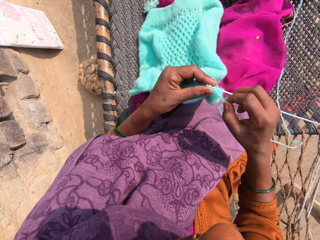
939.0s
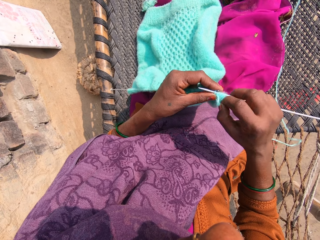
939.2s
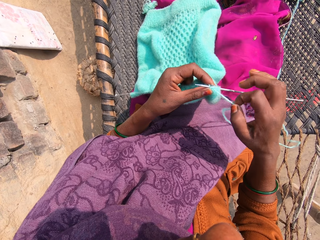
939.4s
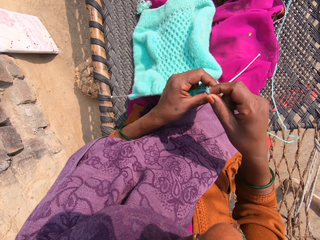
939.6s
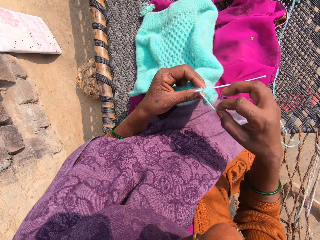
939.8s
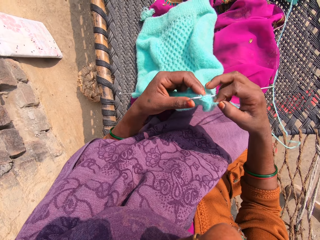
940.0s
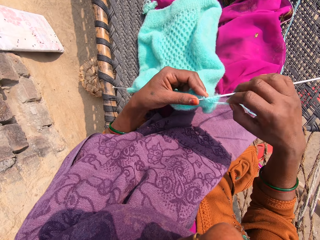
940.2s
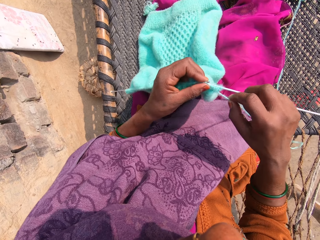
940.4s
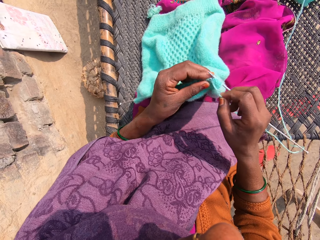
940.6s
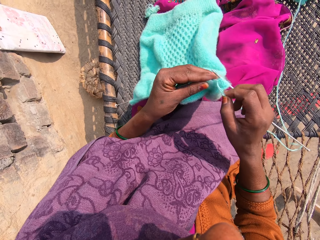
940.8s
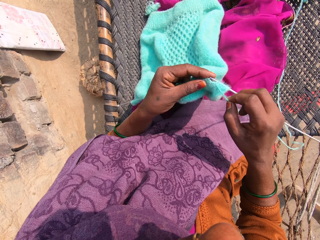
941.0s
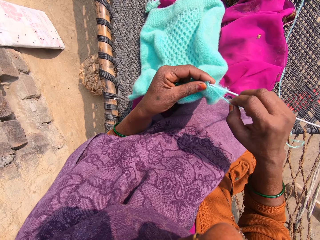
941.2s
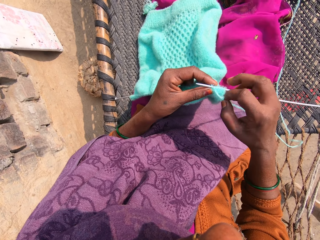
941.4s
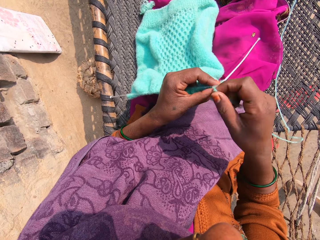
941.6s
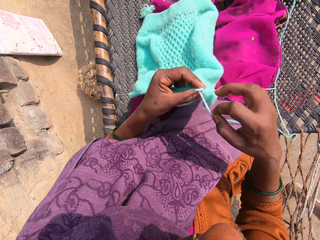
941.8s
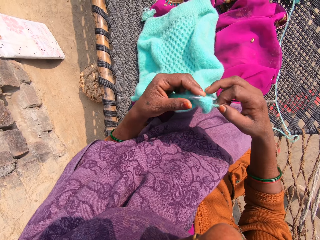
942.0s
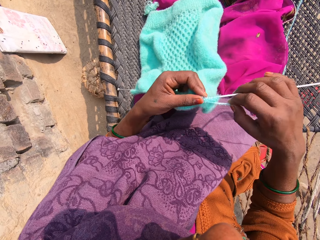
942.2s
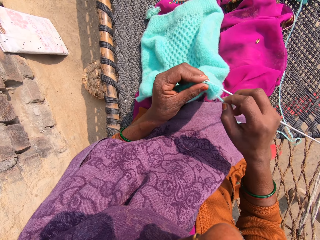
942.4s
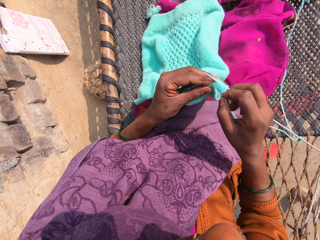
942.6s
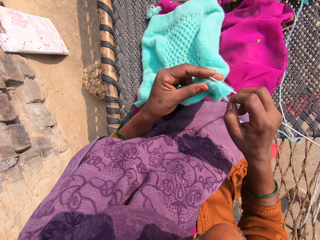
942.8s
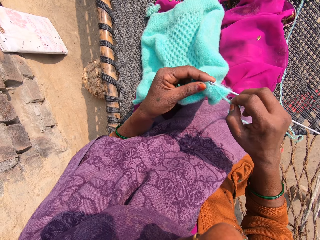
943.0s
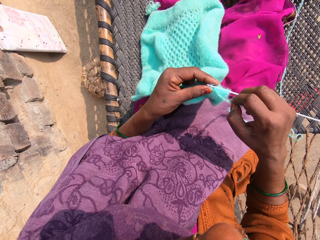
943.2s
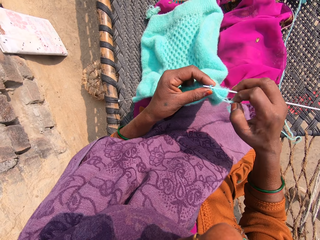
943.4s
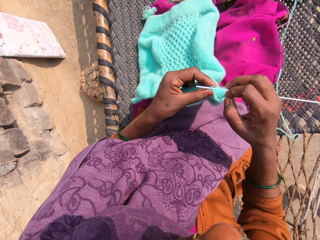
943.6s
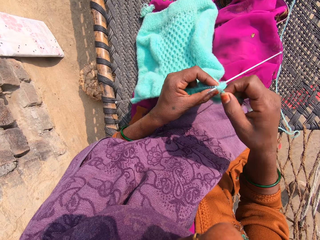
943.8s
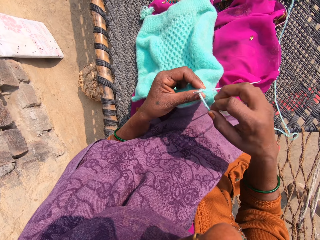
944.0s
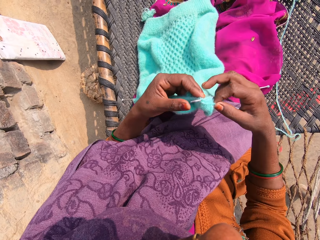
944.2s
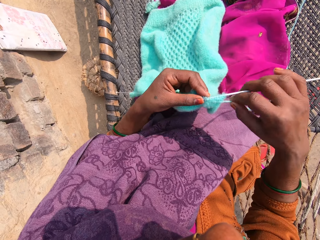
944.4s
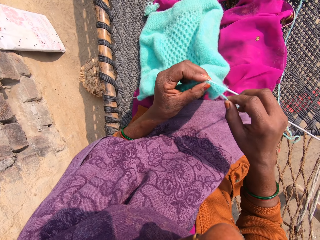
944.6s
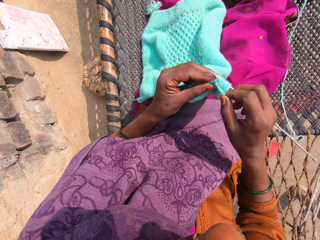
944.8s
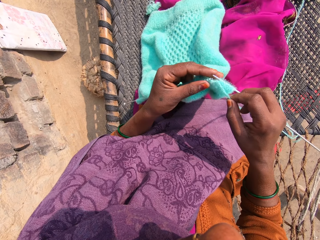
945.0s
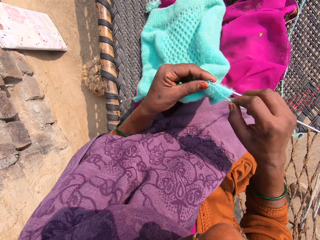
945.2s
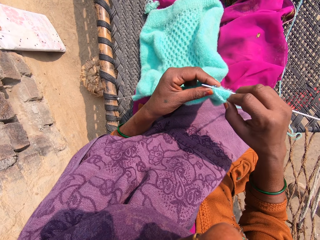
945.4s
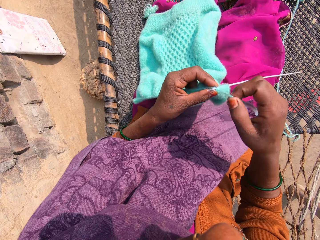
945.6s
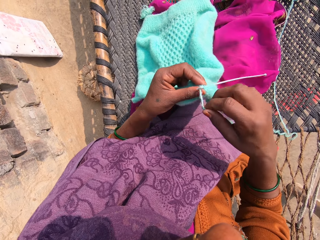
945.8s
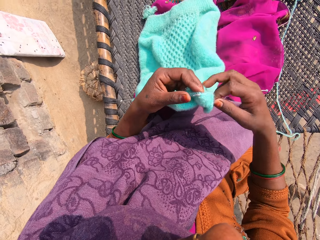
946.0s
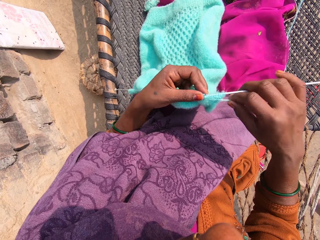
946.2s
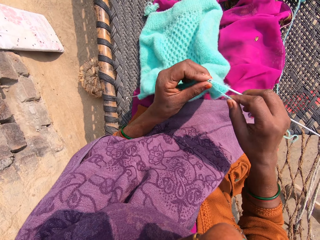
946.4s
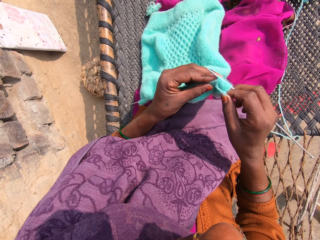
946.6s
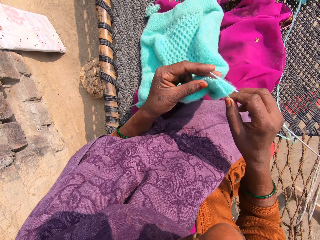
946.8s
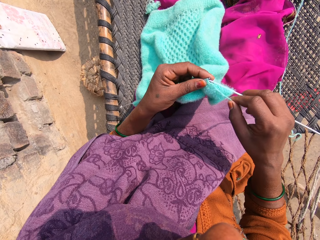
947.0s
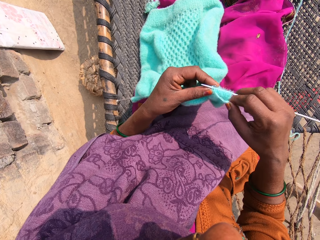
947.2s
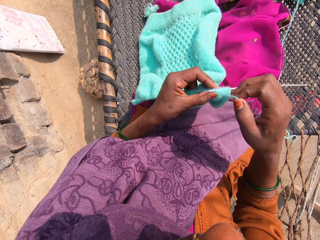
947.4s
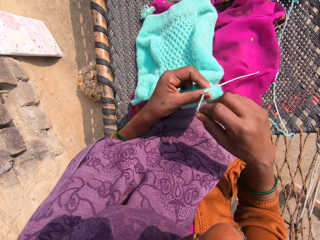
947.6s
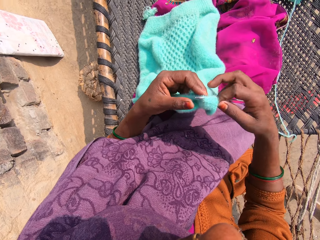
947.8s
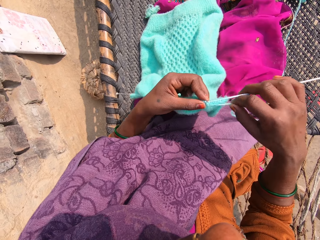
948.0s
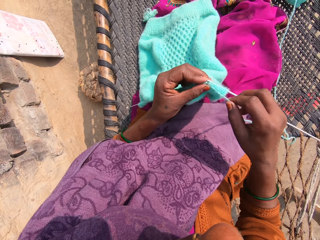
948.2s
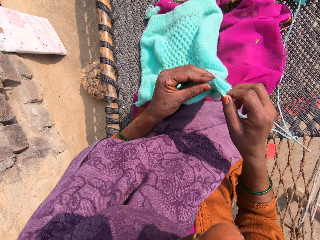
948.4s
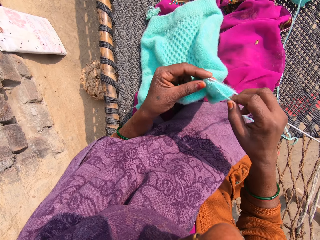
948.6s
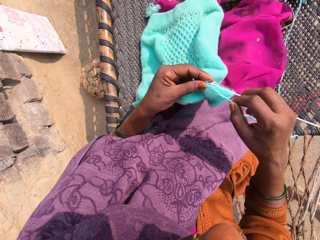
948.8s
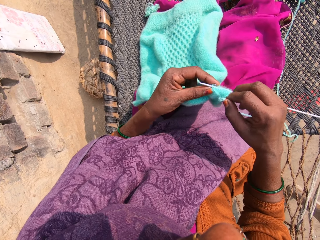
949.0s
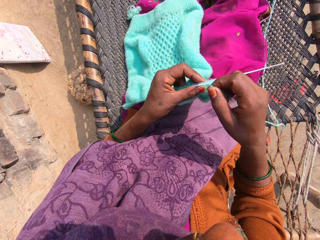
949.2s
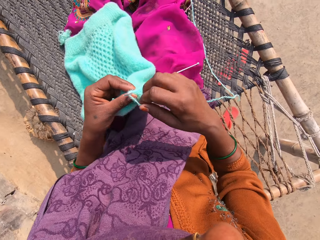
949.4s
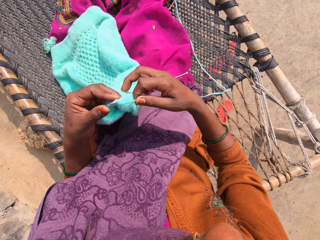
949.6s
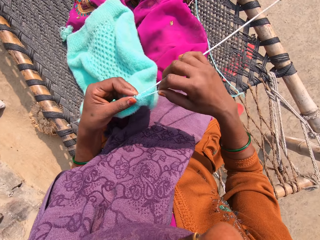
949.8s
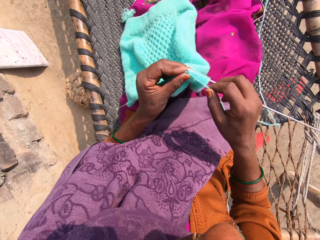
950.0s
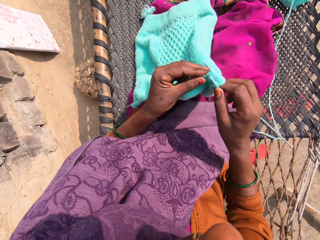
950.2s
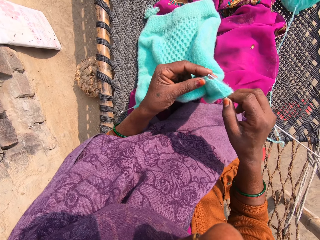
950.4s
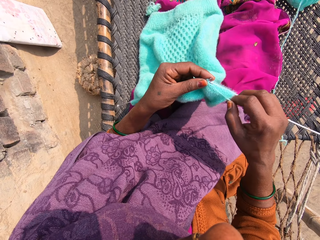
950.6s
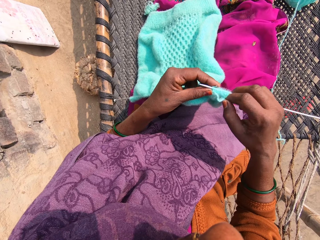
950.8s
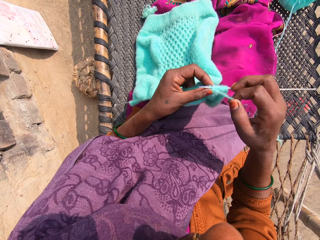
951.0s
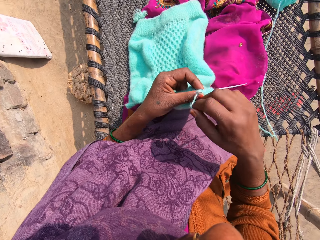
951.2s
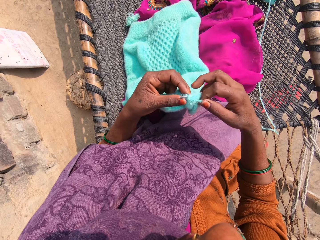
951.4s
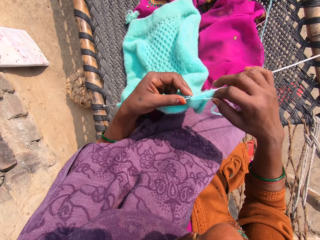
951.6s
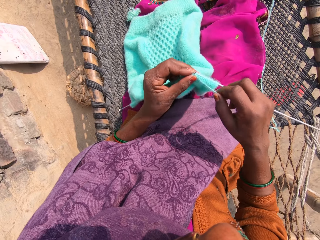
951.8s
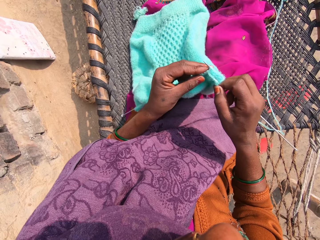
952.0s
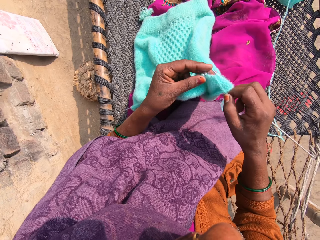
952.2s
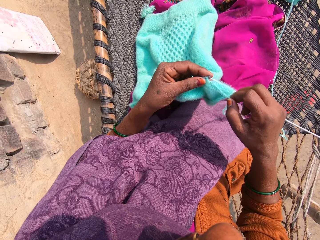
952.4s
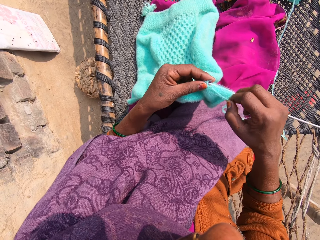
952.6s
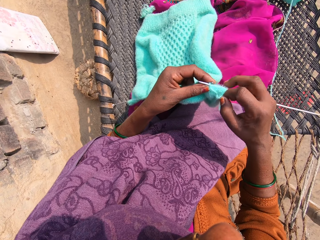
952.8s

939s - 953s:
The camera wearer loops a knitting yarn over the knitting needle. They knit a garment. They loop the knitting yarn over the knitting needle. They knit the garment. They loop the knitting yarn over the knitting needle. They knit the garment. They loop the knitting yarn over the knitting needle. They knit the garment. They loop the knitting yarn over the knitting needle. They knit the garment. They loop the knitting yarn over the knitting needle. They knit the garment. They loop the knitting yarn over the knitting needle. They knit the garment.

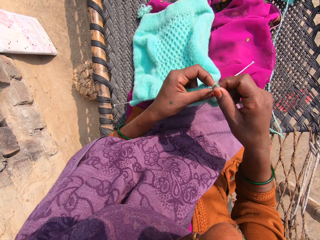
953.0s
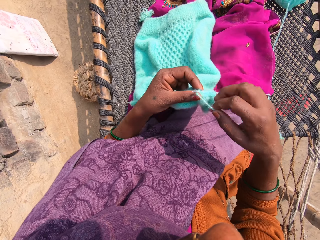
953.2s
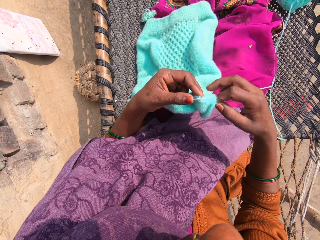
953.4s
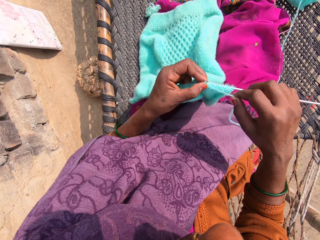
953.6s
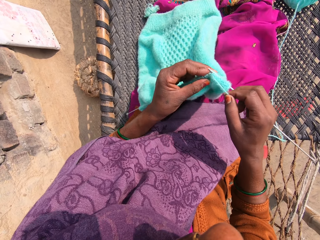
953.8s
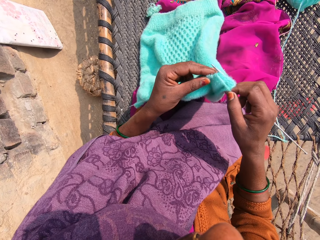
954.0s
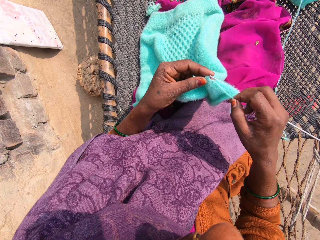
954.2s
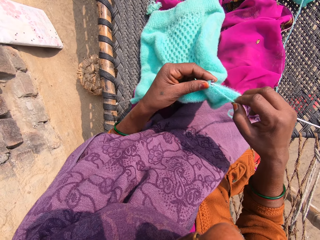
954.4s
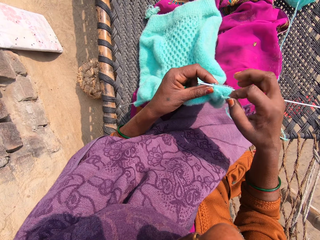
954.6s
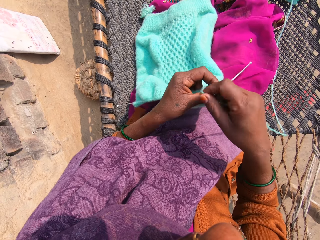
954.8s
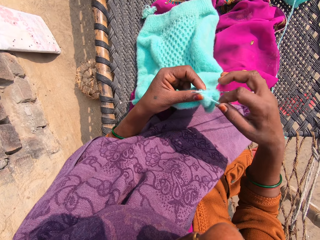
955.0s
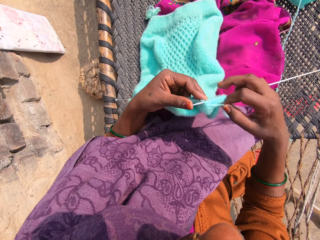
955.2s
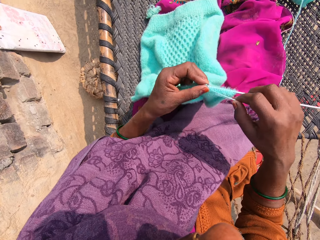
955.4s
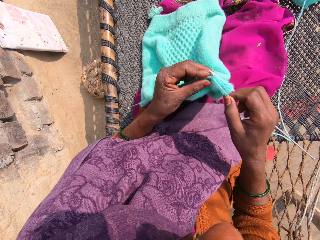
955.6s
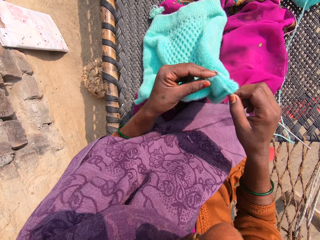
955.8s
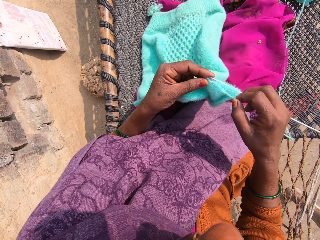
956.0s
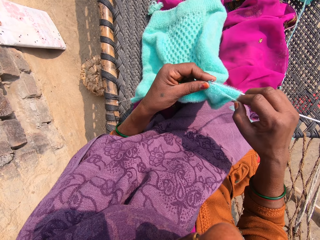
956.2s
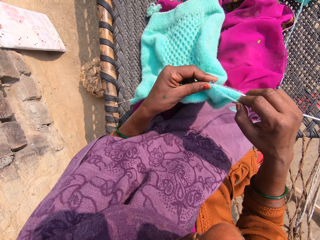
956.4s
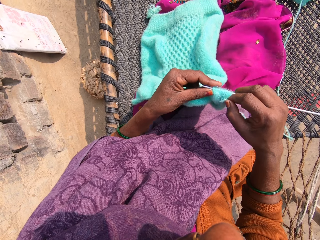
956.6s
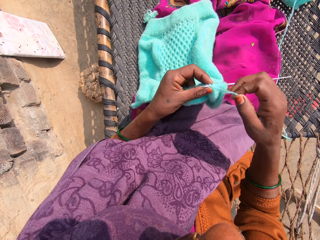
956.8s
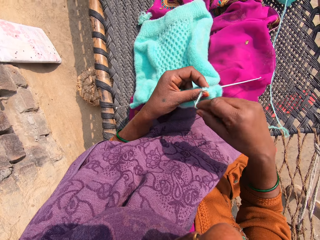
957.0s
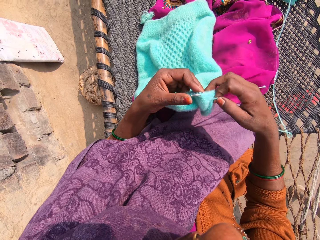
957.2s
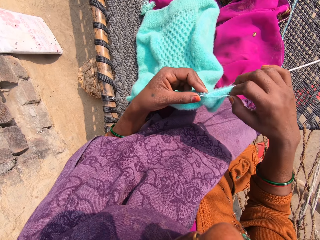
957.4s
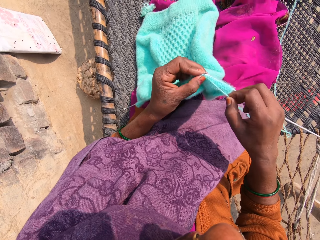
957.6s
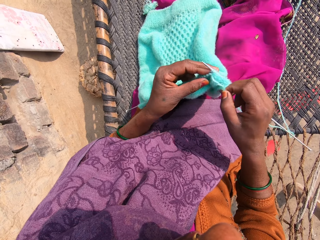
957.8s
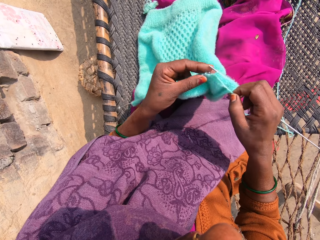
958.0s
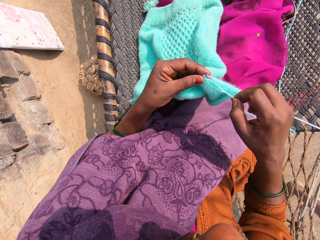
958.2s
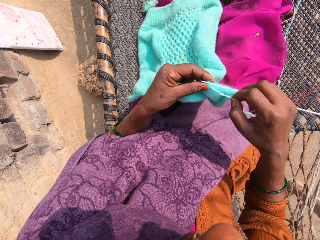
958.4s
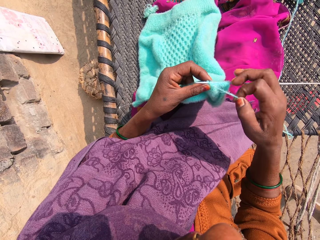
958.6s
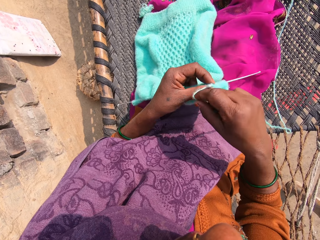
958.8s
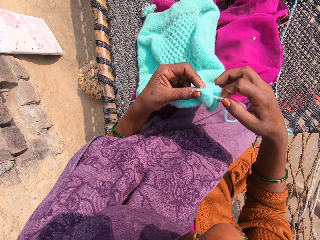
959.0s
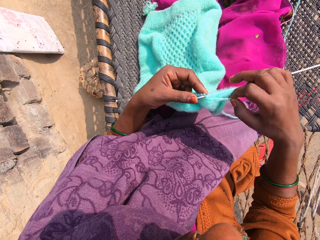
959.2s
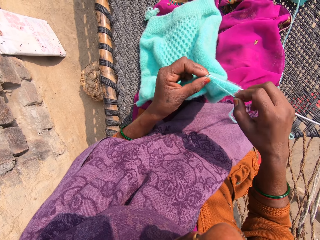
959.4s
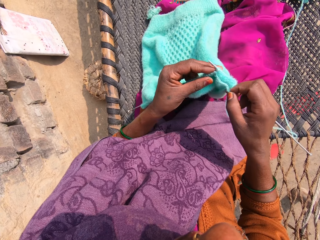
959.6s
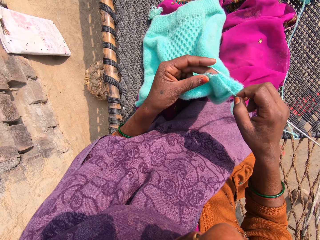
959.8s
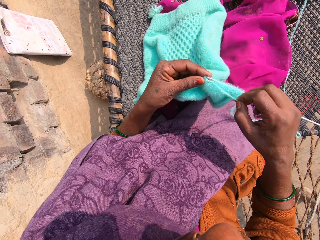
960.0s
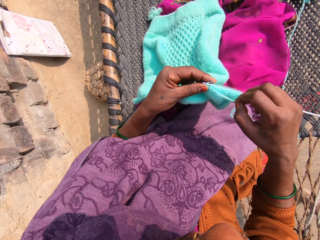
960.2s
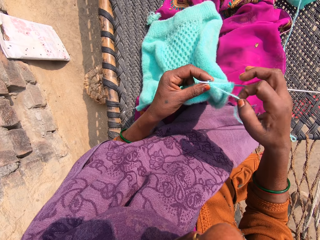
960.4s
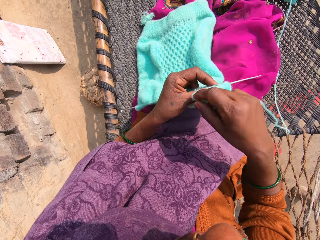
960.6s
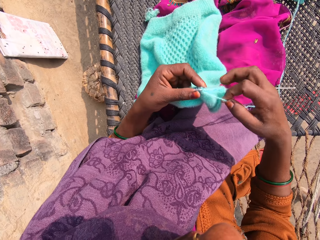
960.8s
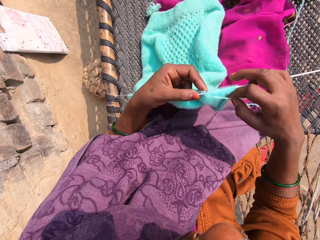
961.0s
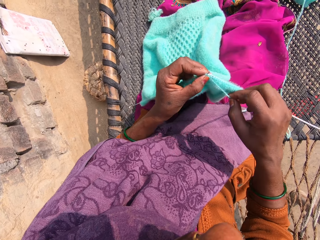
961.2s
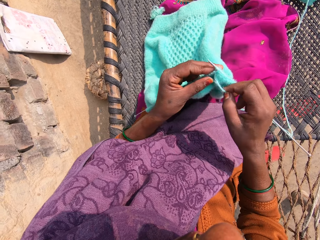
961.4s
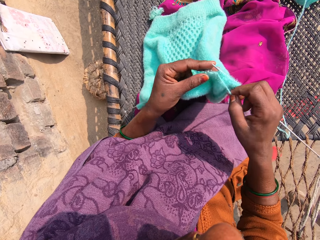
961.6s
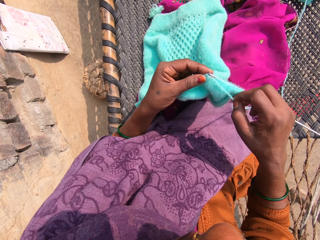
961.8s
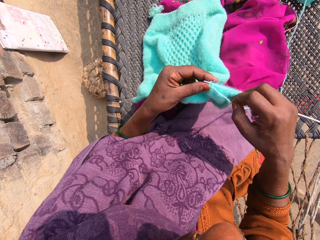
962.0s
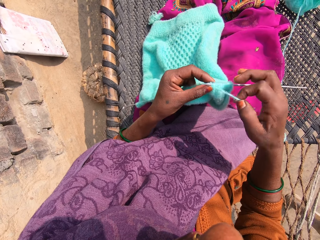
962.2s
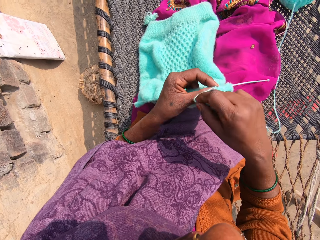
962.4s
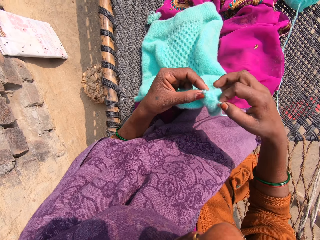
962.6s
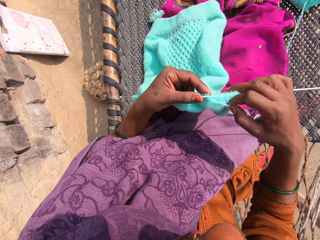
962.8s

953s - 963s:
The camera wearer loops a knitting yarn over the knitting needle. They knit a garment. They loop the knitting yarn over the knitting needle. They knit the garment. They loop the knitting yarn over the knitting needle. They knit the garment. They loop the knitting yarn over the knitting needle. They knit the garment. They loop the knitting yarn over the knitting needle. They knit the garment. They loop the knitting yarn over the knitting needle.
